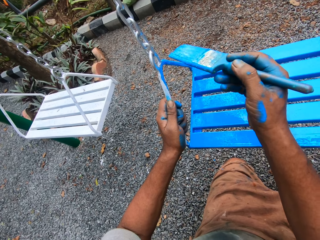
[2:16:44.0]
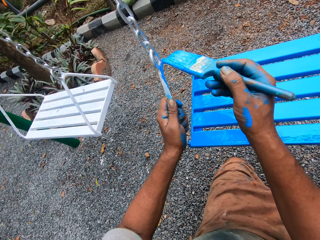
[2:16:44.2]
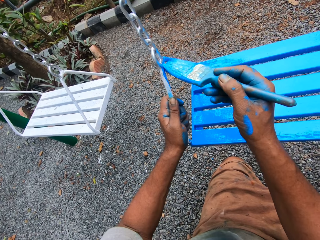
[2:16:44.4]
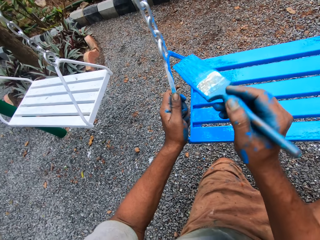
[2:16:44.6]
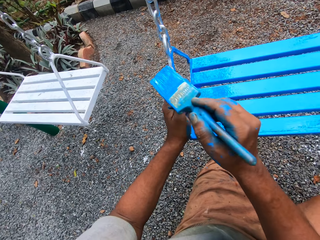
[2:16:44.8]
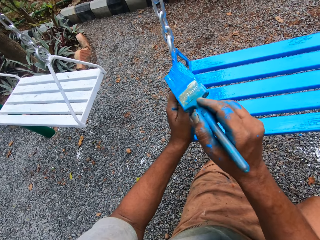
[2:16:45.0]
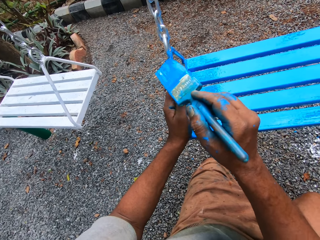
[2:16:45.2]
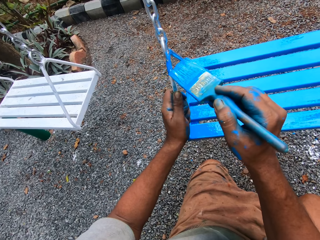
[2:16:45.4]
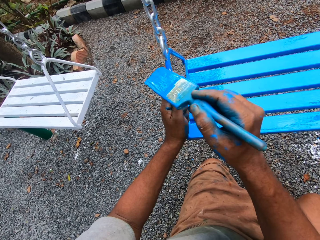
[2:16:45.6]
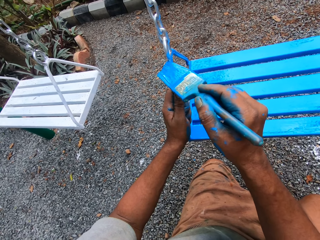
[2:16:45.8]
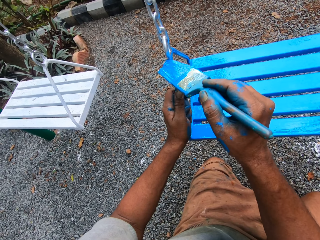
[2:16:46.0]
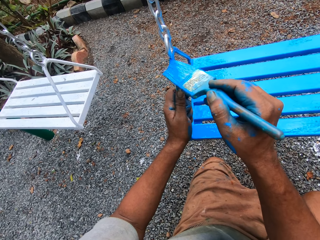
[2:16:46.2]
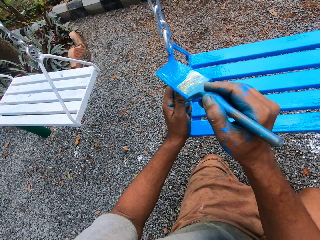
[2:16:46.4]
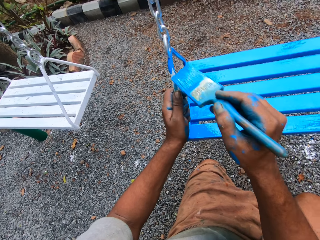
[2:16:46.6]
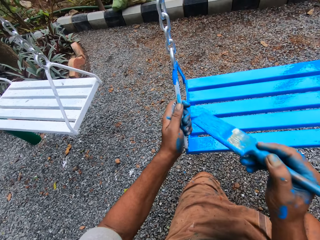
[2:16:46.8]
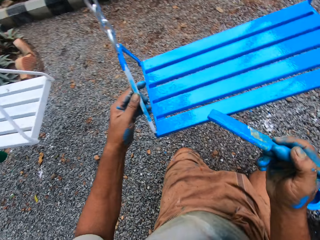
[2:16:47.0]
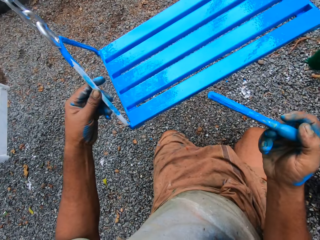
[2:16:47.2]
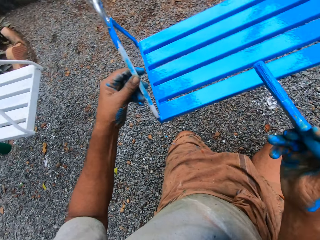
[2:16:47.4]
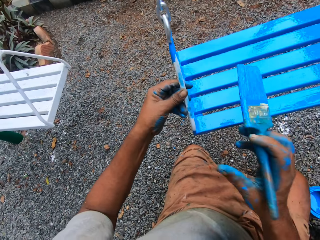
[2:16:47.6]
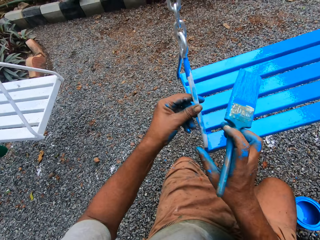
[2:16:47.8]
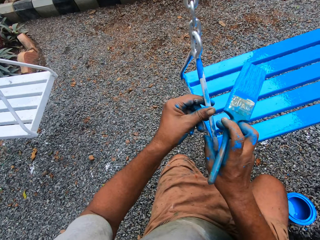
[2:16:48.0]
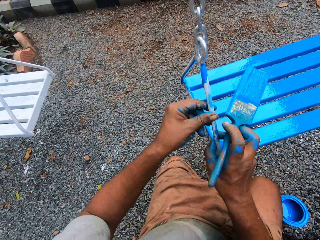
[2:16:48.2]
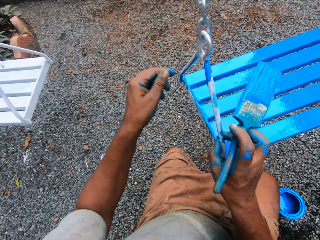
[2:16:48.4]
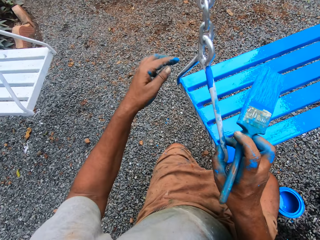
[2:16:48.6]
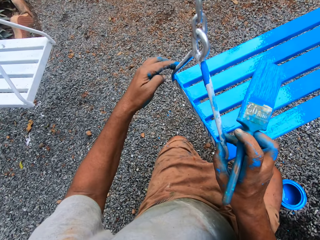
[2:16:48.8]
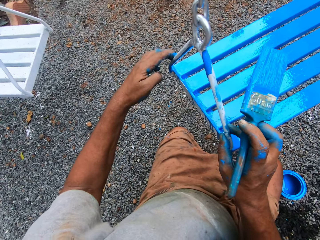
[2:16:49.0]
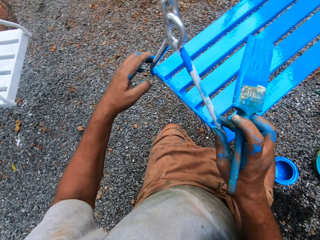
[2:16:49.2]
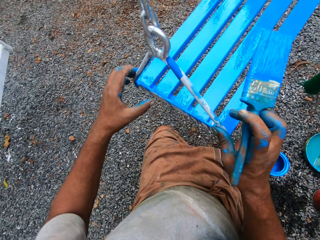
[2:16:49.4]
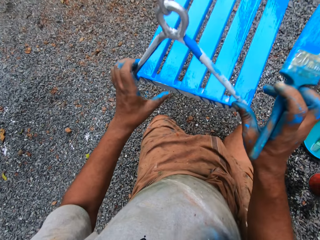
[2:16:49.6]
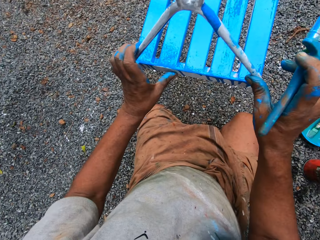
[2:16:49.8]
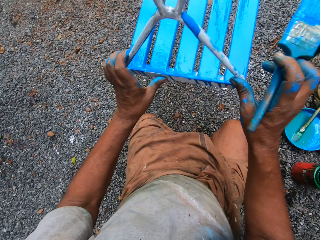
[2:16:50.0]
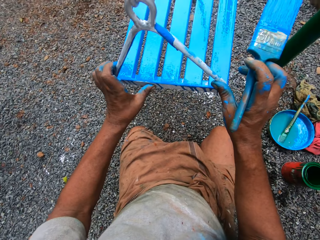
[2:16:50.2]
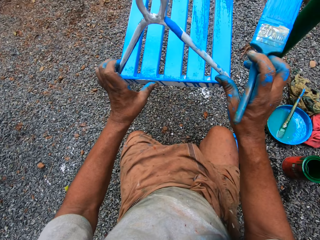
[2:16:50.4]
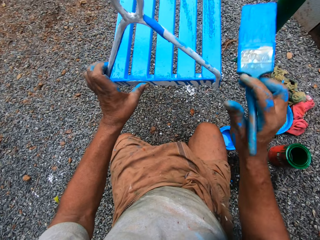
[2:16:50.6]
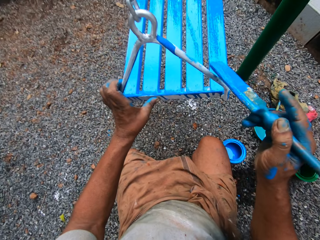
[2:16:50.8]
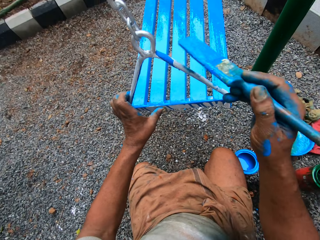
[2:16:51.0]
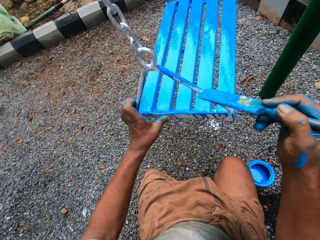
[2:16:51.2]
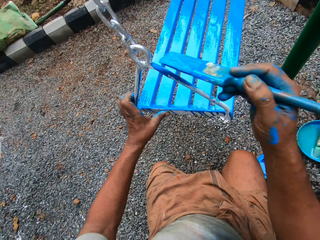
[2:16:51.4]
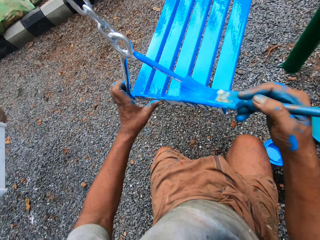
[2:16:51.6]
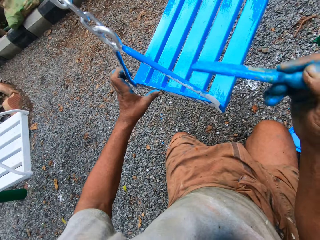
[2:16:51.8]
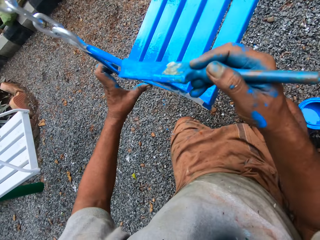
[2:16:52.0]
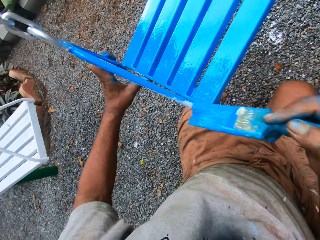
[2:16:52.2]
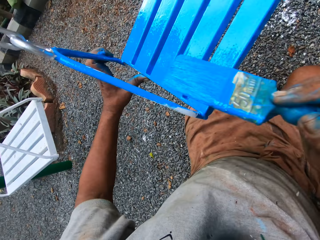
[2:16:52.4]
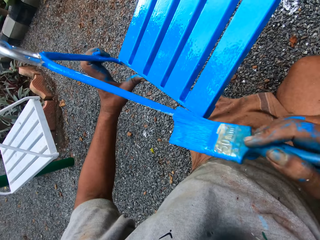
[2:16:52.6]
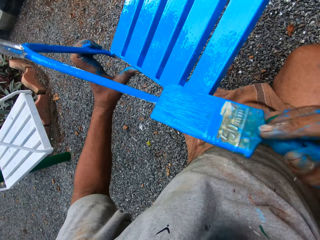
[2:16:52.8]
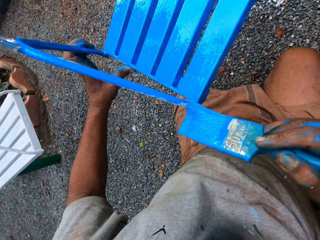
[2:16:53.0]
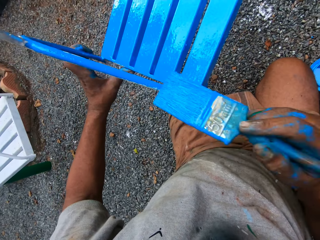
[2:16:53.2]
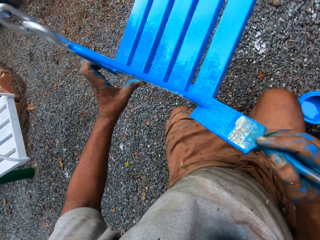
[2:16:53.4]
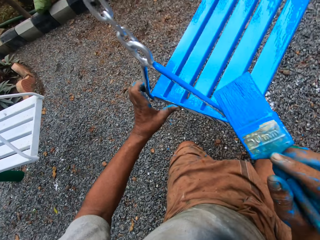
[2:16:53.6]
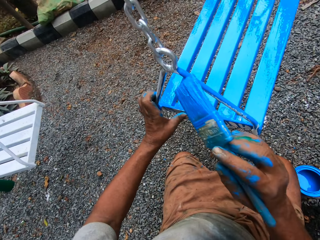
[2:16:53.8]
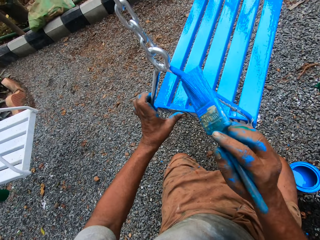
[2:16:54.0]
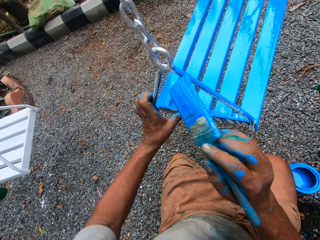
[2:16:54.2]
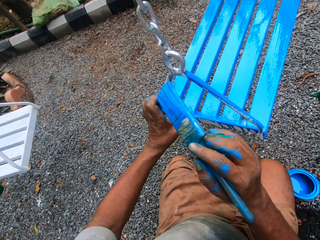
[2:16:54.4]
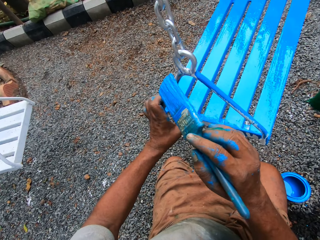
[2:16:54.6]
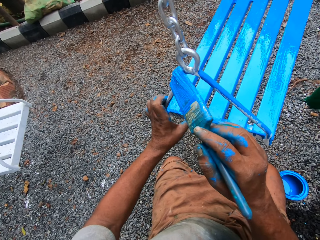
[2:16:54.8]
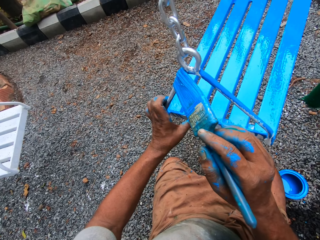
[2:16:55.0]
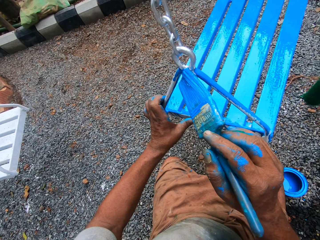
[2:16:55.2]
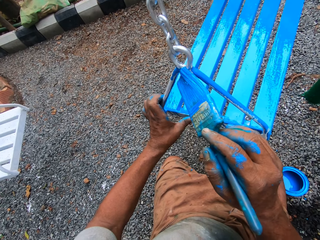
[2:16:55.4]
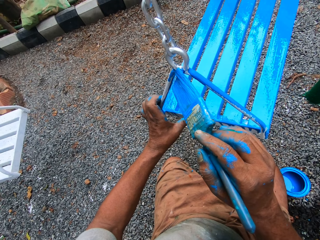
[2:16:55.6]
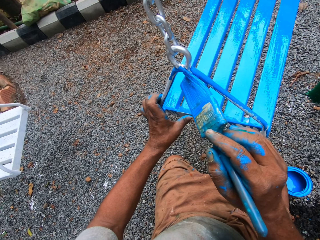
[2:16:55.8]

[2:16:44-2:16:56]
The camera wearer moves the swing. They paint the swing.

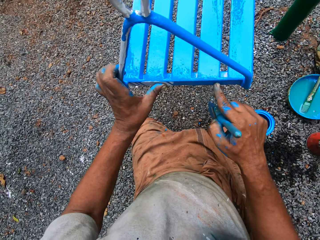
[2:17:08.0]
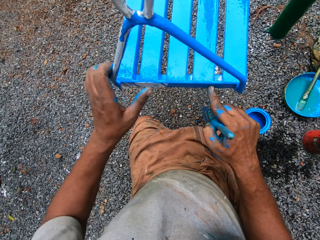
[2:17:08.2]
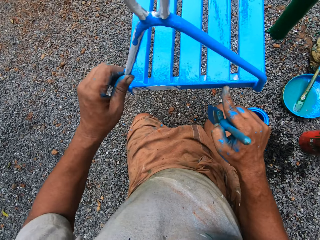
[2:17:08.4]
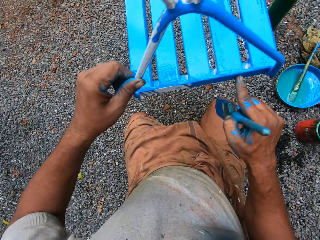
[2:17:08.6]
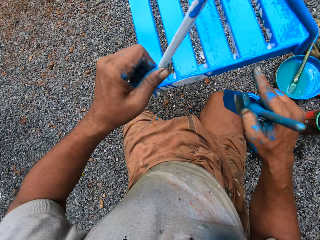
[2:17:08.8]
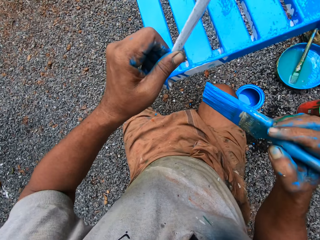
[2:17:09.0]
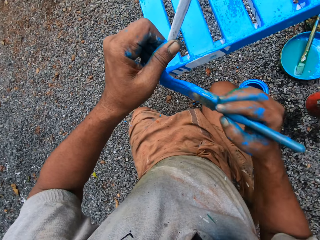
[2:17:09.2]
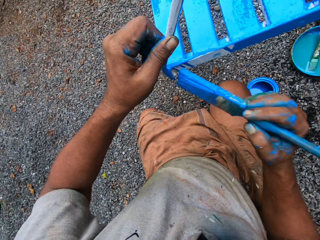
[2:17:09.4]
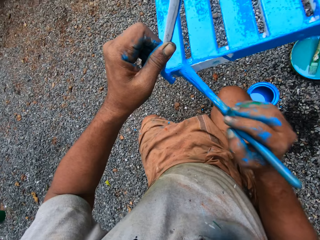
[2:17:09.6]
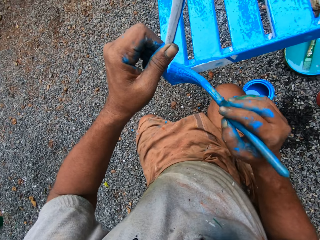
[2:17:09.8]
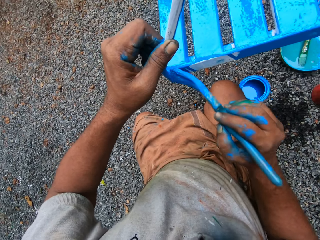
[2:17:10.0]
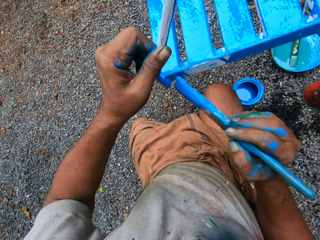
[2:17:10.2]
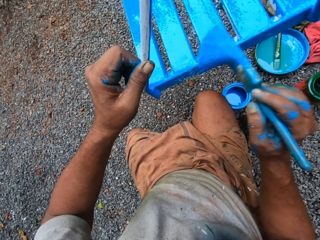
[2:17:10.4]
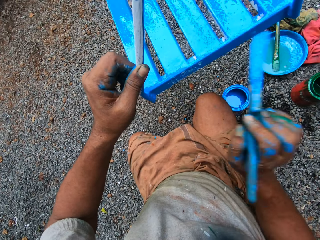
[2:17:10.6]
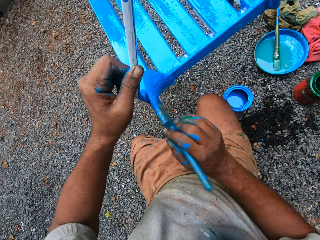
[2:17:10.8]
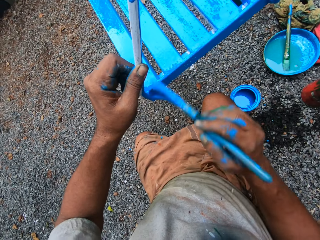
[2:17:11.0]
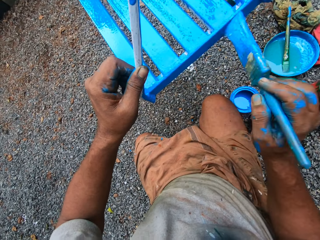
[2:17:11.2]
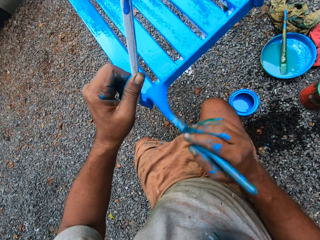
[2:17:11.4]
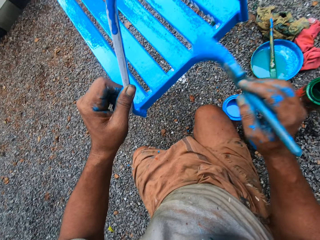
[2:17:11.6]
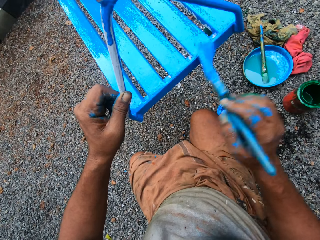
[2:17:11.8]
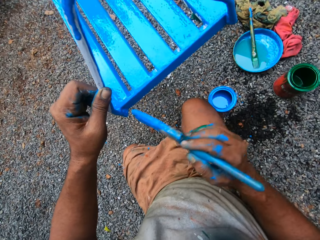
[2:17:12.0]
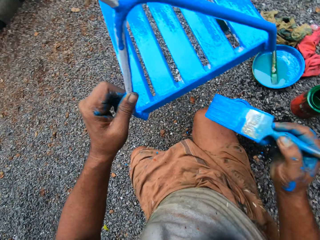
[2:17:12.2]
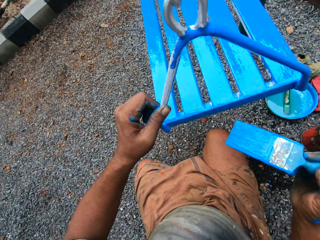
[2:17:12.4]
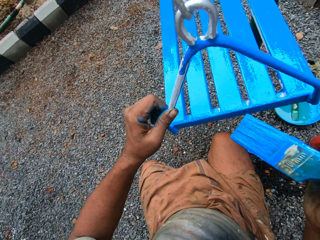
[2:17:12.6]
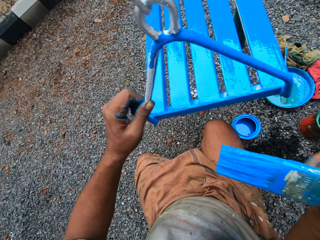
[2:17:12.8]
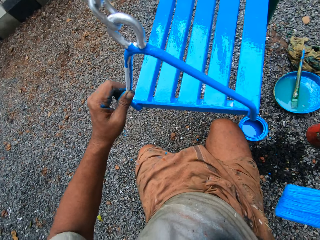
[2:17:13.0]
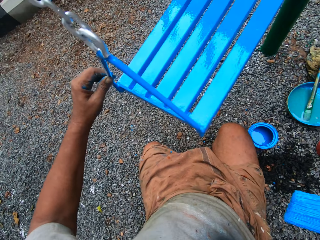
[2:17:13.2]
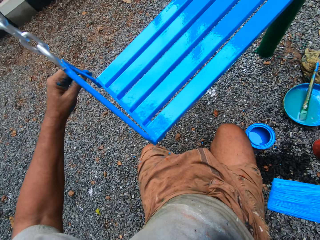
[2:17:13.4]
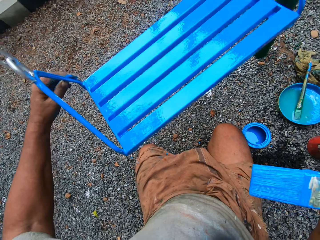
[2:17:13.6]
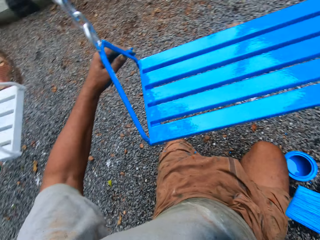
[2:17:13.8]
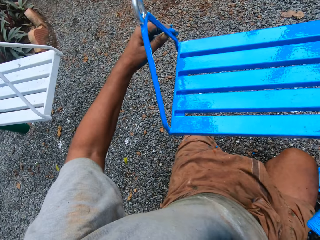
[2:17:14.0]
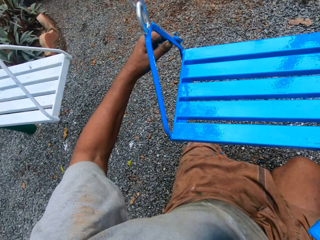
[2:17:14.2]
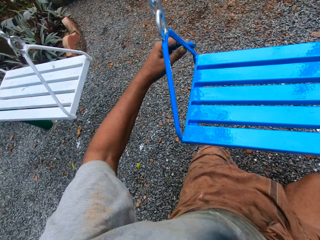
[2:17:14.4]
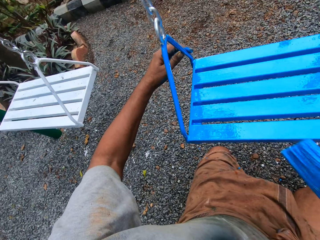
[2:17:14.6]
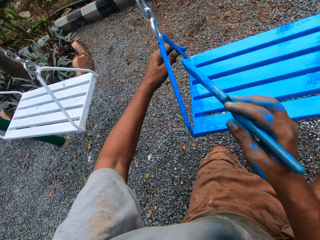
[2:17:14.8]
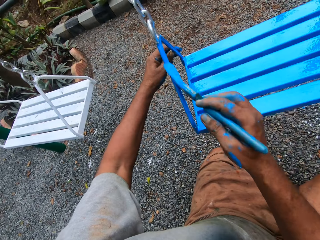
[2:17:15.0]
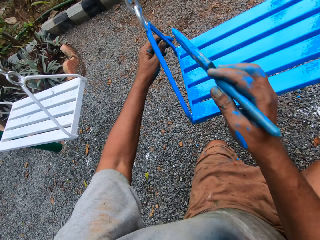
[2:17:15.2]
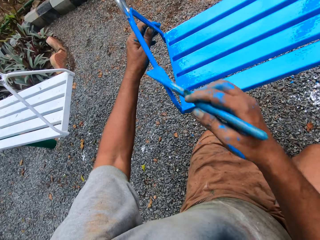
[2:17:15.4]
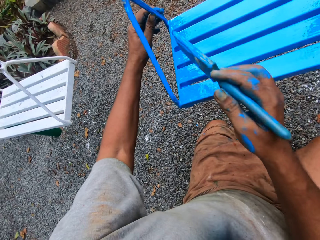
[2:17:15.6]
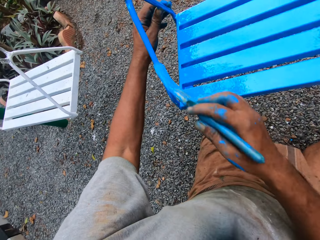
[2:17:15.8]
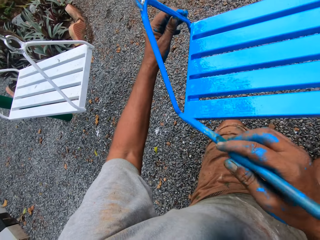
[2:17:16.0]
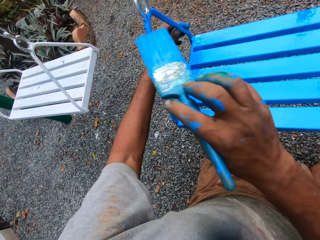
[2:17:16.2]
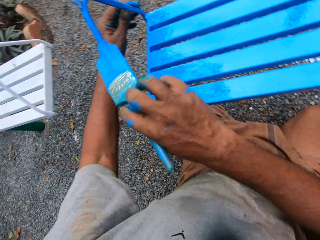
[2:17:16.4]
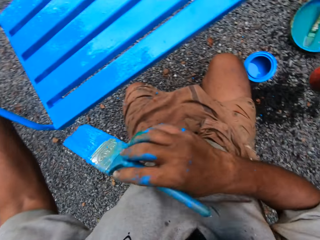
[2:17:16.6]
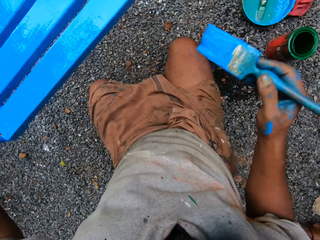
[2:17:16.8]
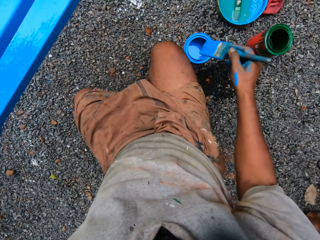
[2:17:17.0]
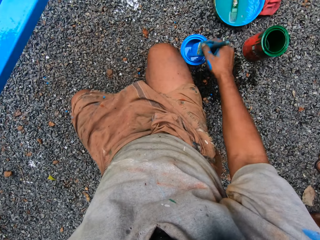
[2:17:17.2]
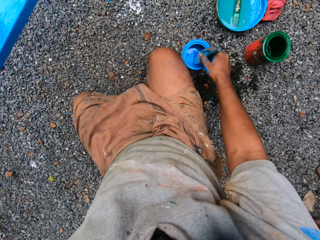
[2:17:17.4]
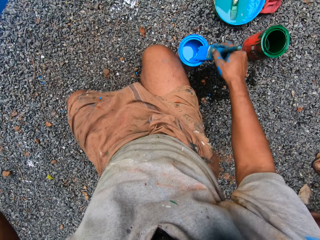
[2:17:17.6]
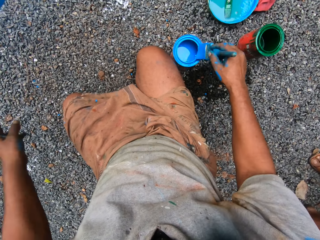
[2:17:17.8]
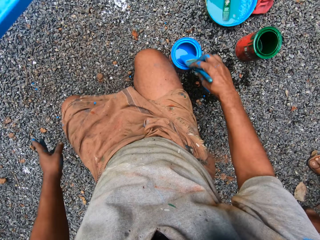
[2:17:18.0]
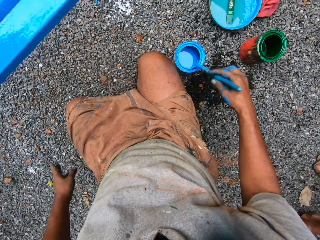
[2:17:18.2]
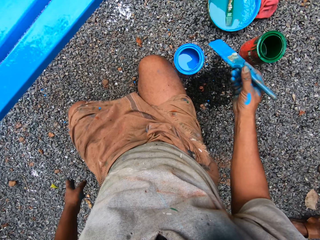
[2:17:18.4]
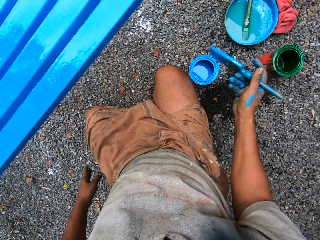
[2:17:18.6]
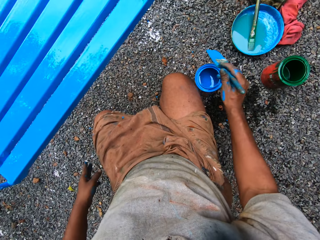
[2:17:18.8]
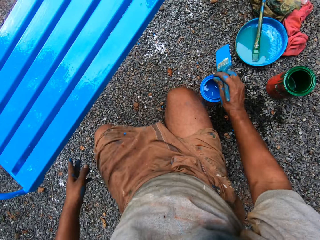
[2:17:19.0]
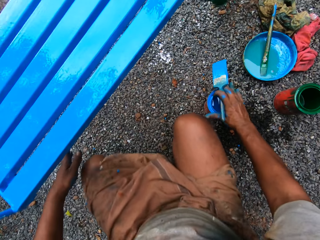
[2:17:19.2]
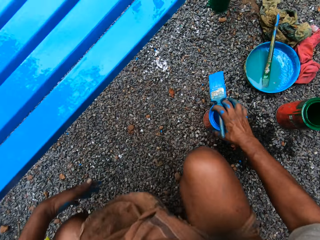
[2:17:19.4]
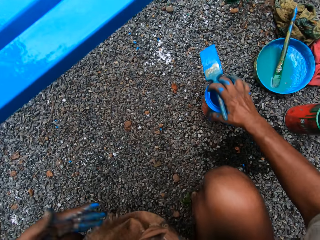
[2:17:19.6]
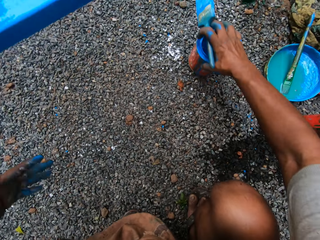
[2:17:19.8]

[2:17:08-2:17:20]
The camera wearer touches the swing. He moves the swing. He paints the swing. He moves the swing. He stares at the swing. He paints the swing. He dips the paint brush into the tin with blue paint. He returns paint in the paint can. He squats. He pushes the blue paint tin on the ground forward with his right hand.
